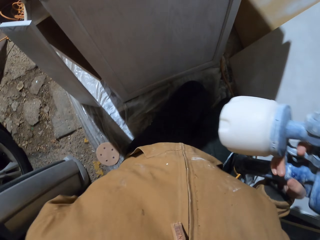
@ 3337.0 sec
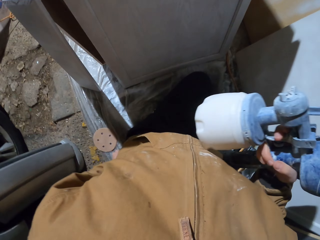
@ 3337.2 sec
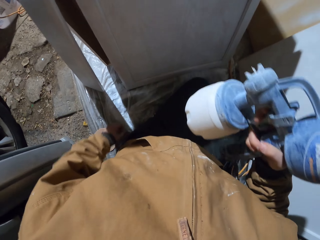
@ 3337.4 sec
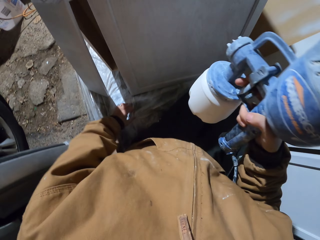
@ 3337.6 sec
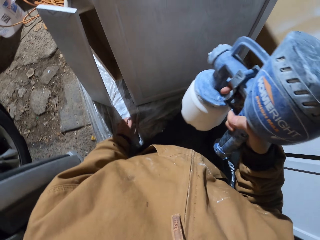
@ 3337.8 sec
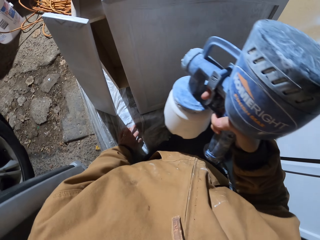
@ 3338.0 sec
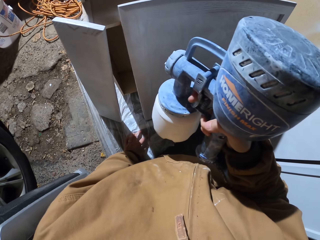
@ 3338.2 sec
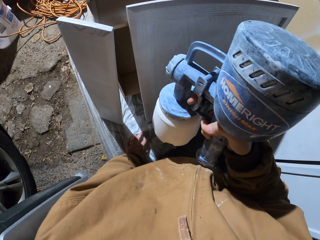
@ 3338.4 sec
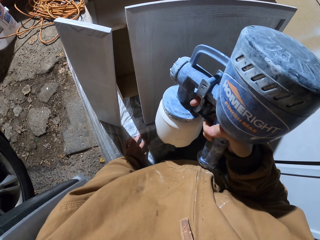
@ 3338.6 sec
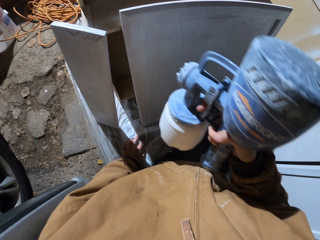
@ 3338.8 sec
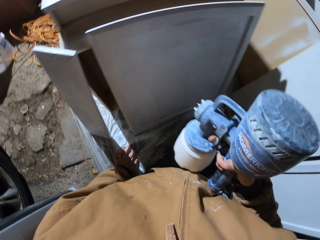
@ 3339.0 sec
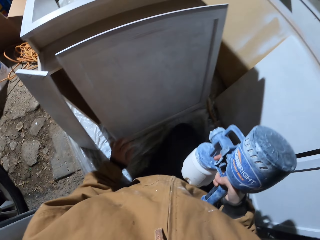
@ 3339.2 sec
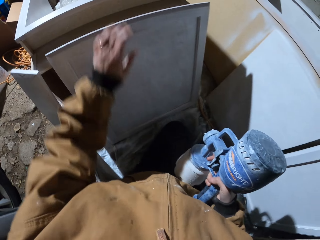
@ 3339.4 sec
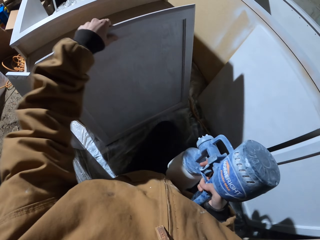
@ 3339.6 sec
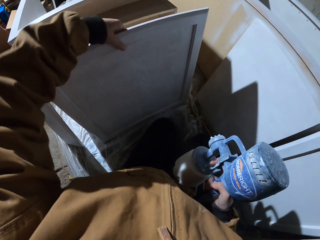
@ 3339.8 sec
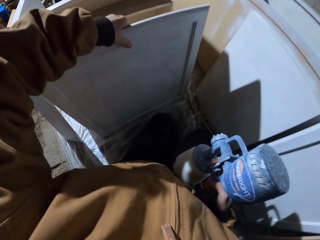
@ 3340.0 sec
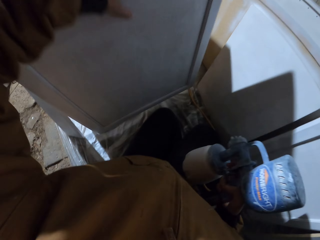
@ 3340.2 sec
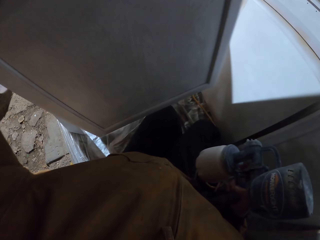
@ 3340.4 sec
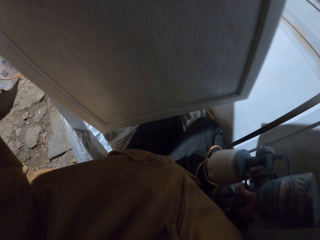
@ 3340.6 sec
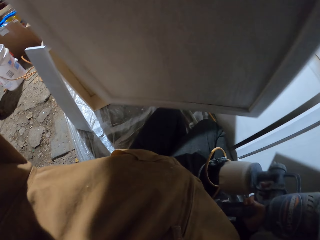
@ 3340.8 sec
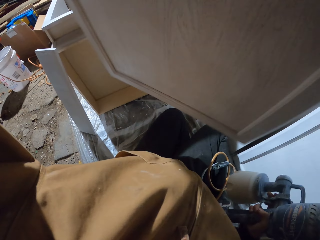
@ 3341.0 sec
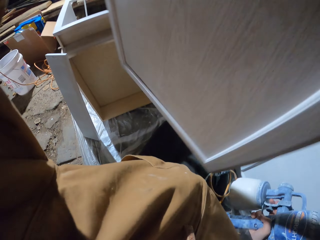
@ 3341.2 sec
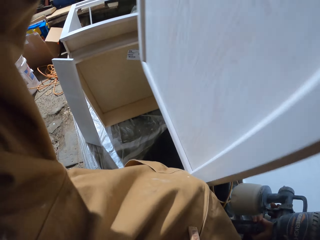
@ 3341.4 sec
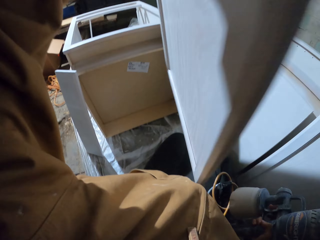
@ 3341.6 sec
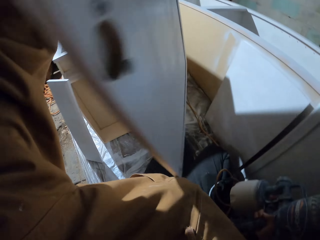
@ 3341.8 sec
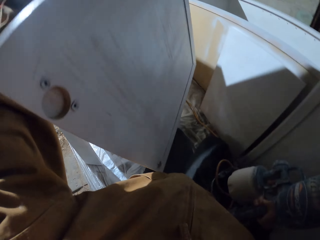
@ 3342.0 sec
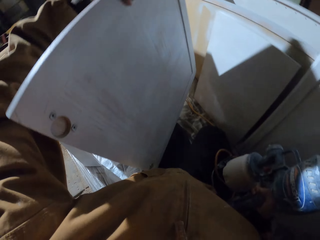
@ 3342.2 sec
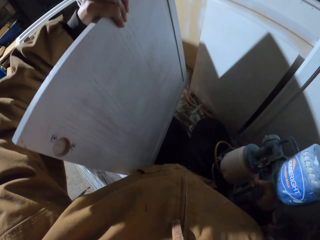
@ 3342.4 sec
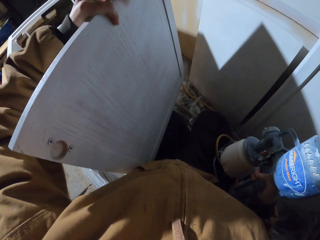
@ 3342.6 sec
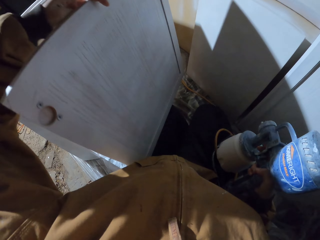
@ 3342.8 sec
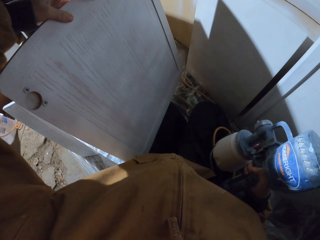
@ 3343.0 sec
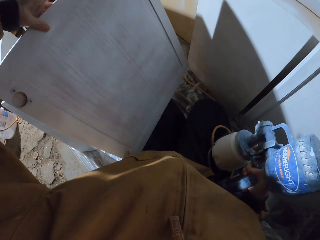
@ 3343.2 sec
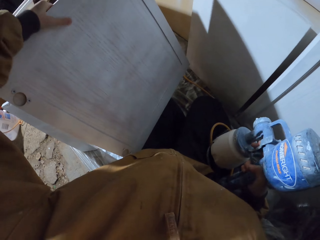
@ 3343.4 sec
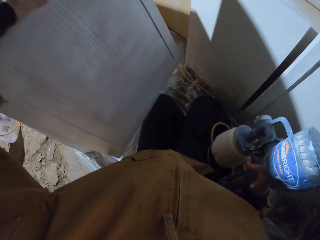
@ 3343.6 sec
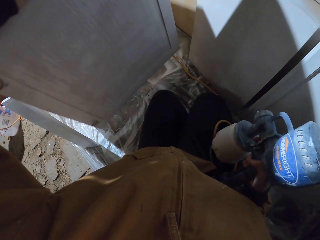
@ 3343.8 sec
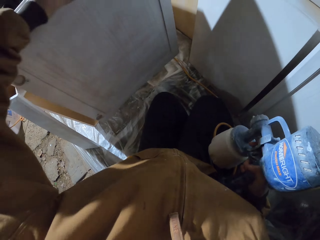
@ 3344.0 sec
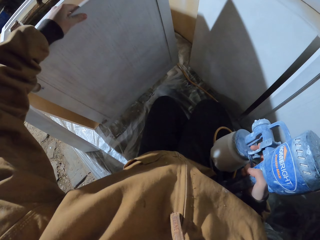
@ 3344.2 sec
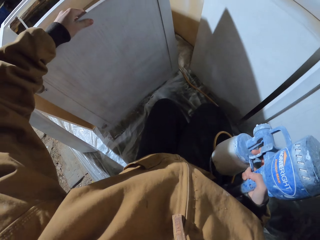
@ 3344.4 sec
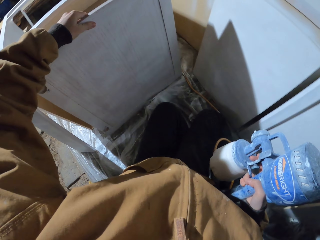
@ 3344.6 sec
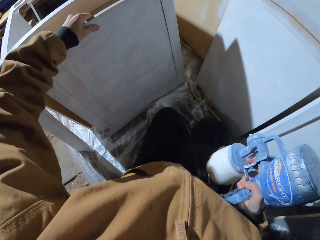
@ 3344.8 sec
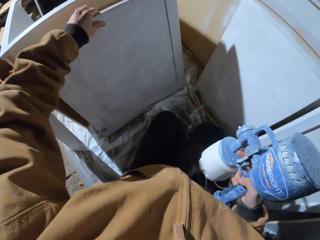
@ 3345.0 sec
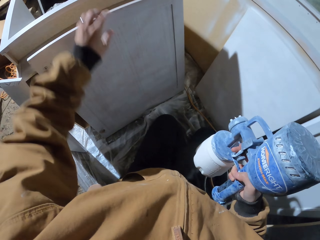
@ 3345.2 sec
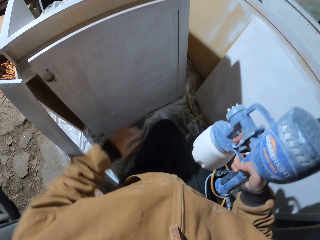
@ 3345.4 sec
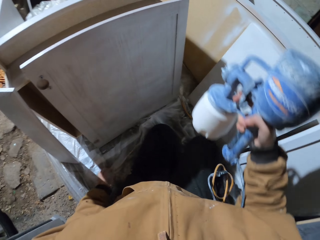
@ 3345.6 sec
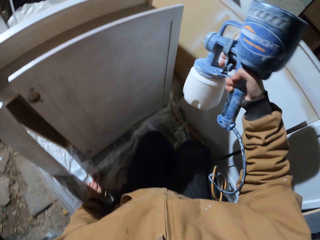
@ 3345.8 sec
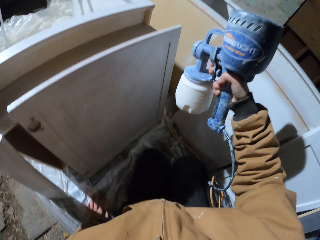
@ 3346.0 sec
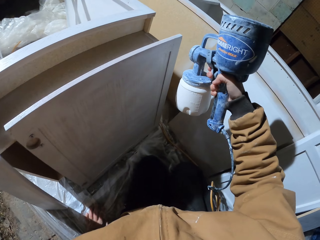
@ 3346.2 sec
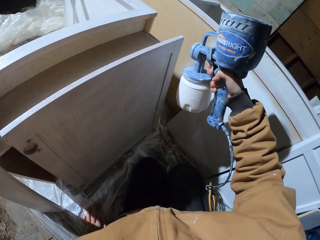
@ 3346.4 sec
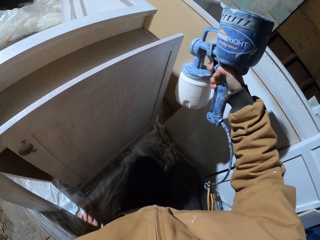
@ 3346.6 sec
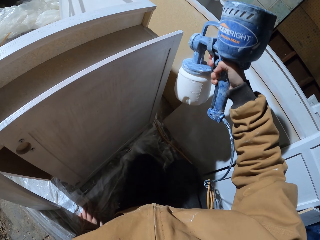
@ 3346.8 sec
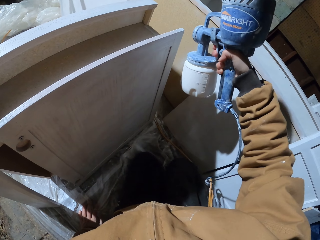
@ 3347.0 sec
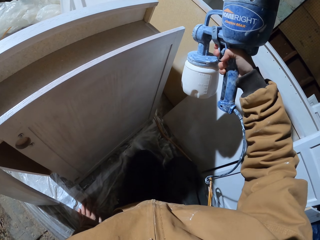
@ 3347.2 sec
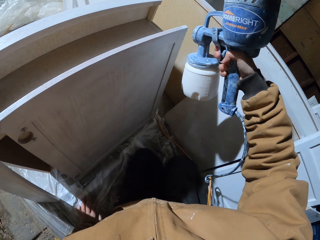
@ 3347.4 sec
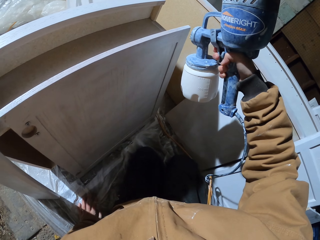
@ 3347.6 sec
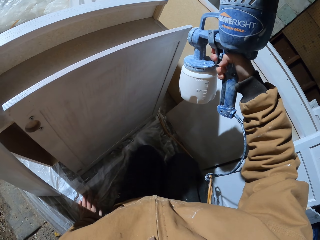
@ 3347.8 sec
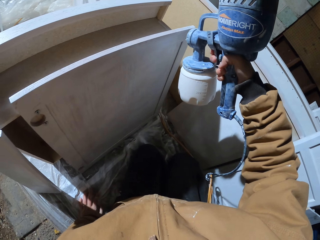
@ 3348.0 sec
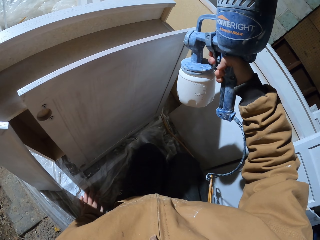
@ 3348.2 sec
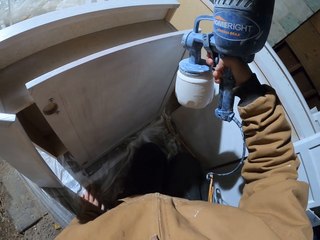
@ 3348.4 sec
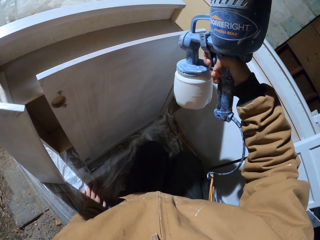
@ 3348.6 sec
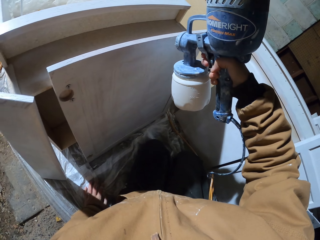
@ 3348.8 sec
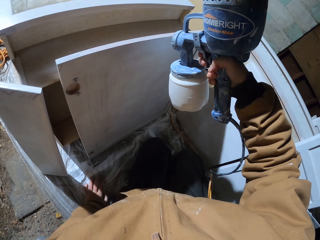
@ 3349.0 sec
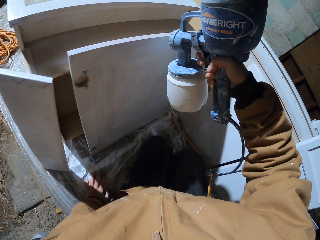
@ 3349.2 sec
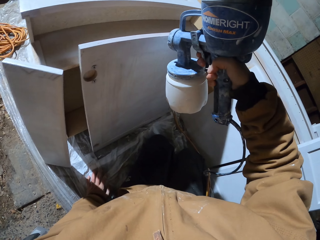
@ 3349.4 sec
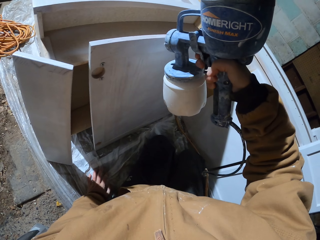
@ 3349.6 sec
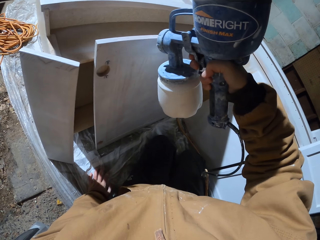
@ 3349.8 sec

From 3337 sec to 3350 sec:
The camera wearer sprays the wood. They hold the spray gun and hold the wood. They lift the wood. They turn the wood. They place the wood down. They spray the wood.

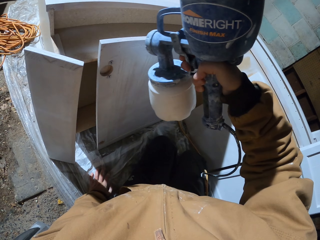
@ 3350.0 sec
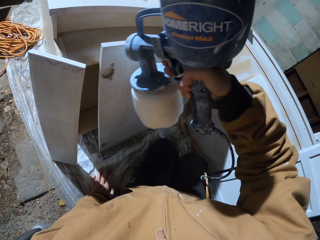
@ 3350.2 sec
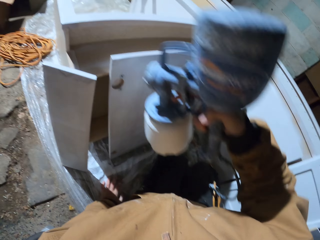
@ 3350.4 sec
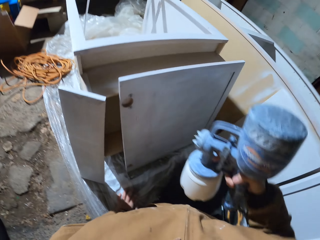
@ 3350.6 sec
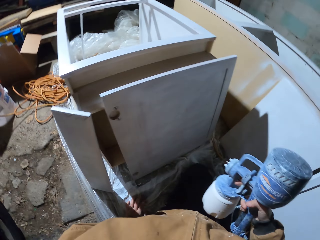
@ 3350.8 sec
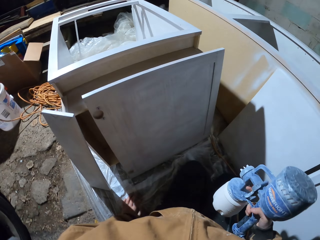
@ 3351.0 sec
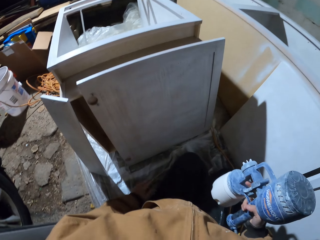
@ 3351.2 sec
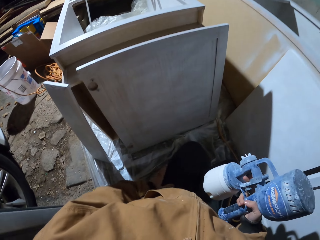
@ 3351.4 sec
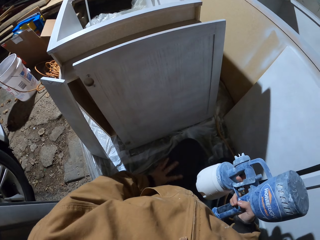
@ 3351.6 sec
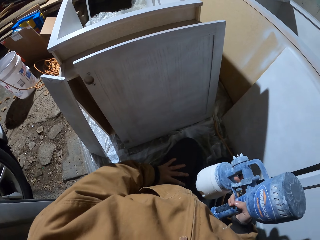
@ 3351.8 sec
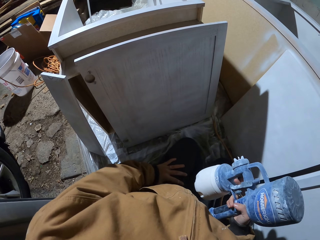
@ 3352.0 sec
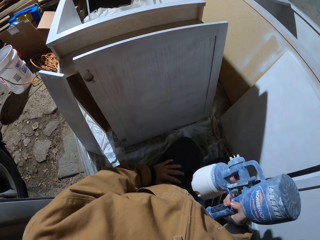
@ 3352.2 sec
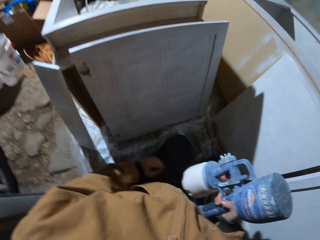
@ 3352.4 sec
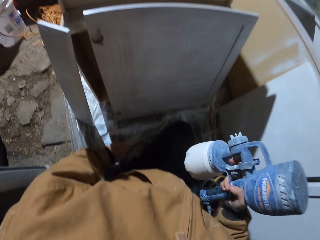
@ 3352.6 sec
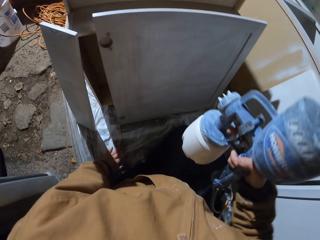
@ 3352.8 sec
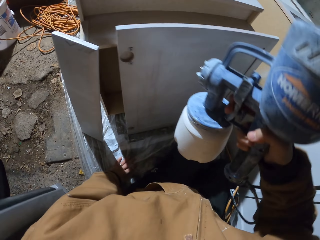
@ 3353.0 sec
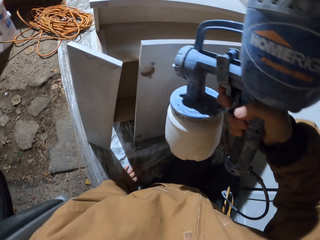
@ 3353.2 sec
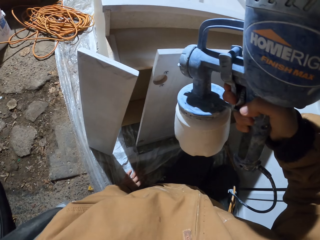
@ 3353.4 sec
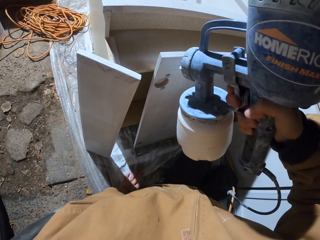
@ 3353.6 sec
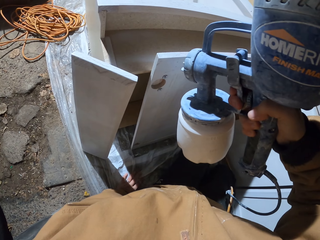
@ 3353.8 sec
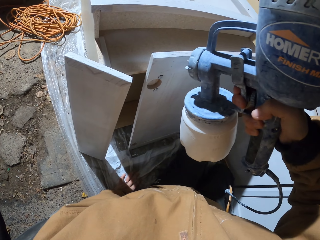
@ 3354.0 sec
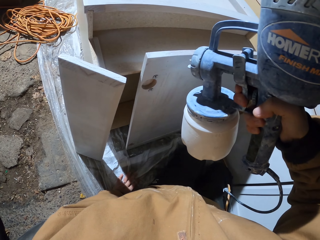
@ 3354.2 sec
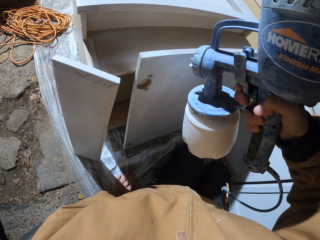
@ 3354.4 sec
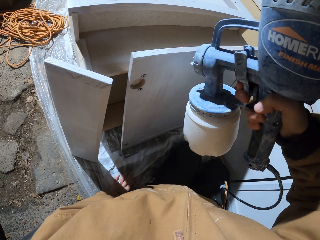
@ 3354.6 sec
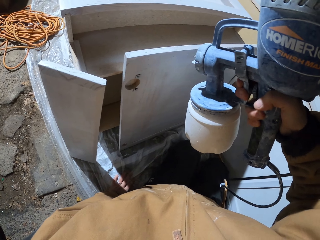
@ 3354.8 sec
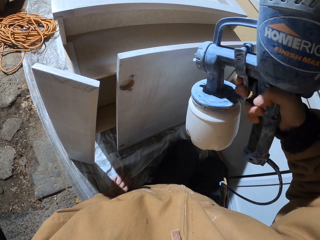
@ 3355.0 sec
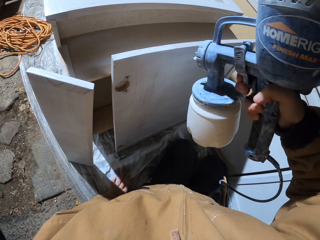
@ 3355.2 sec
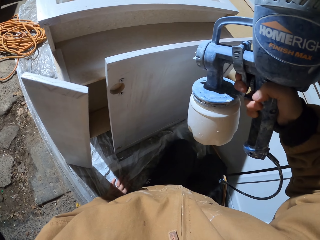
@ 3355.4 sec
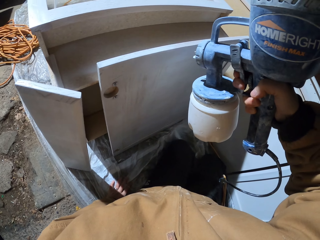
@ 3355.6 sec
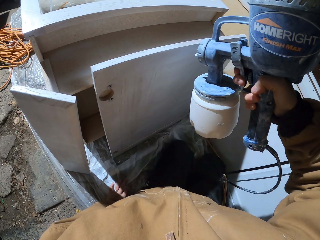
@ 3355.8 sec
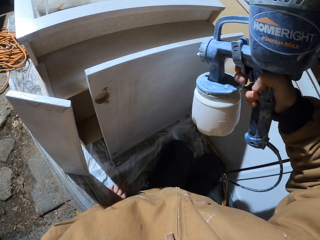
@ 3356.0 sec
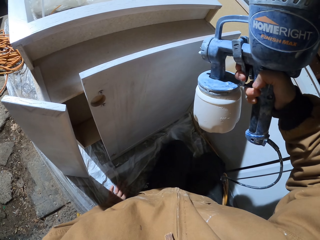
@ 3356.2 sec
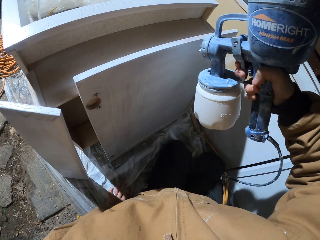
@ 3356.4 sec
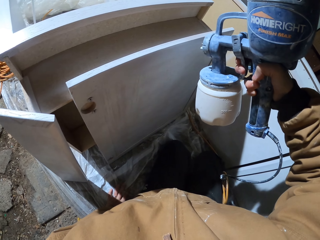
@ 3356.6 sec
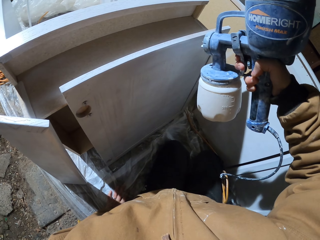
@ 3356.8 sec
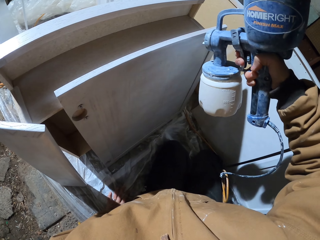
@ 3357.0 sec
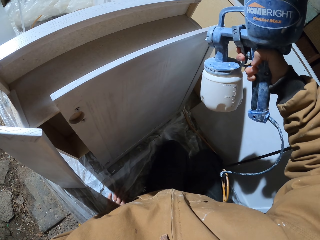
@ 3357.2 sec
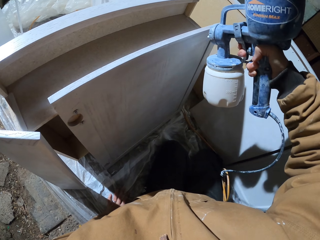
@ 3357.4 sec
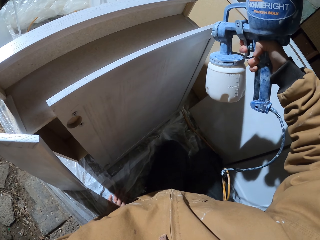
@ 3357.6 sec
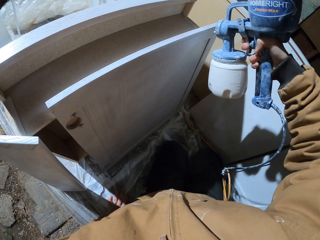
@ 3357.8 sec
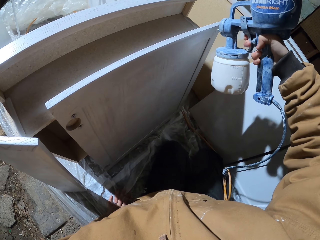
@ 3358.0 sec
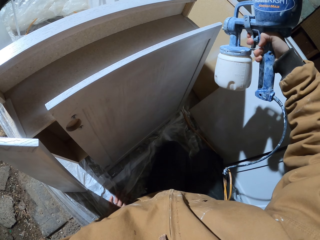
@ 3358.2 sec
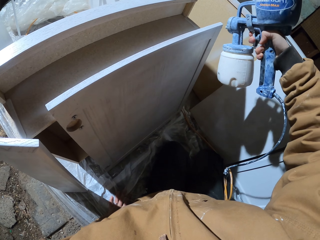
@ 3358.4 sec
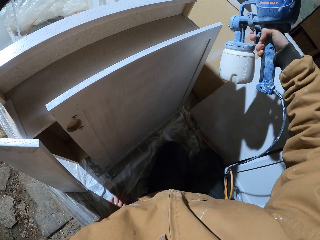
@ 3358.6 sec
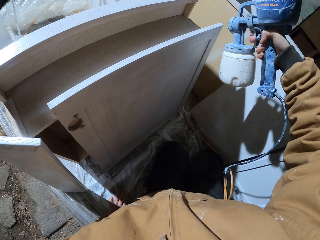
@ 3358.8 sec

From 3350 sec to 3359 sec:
The camera wearer moves their hands. They spray the wood.
